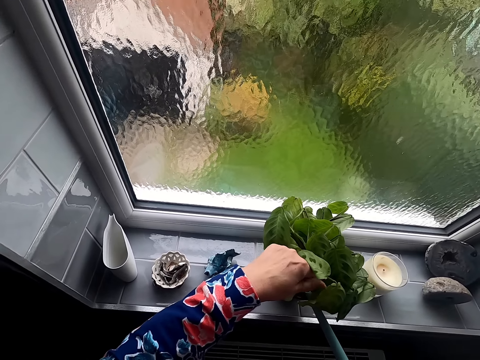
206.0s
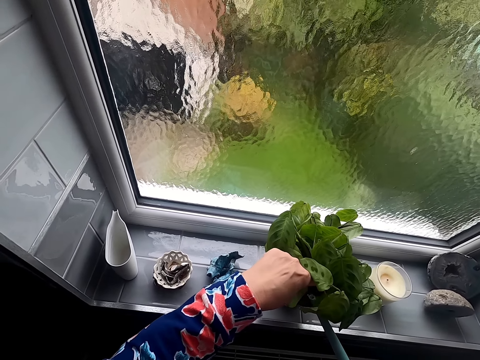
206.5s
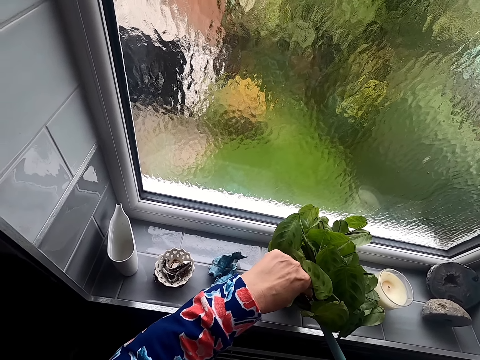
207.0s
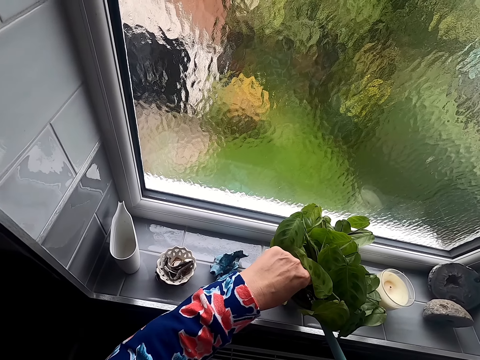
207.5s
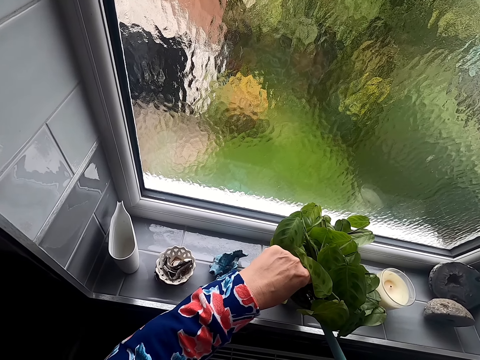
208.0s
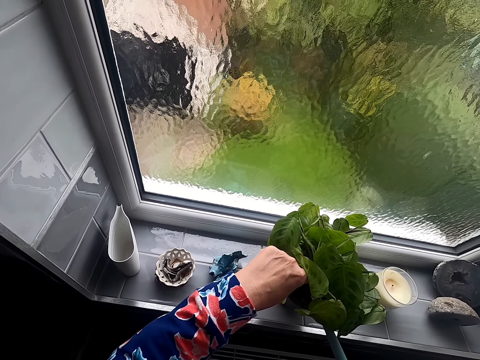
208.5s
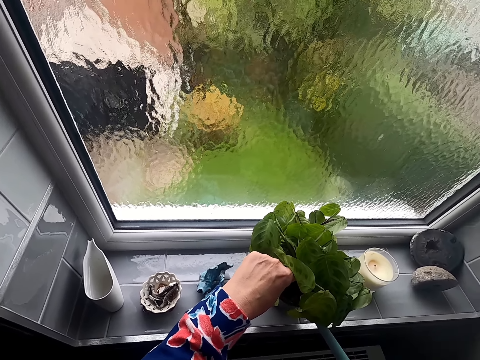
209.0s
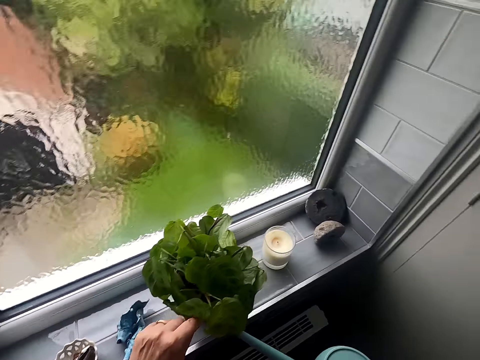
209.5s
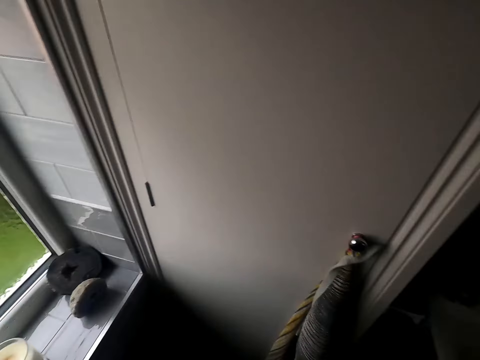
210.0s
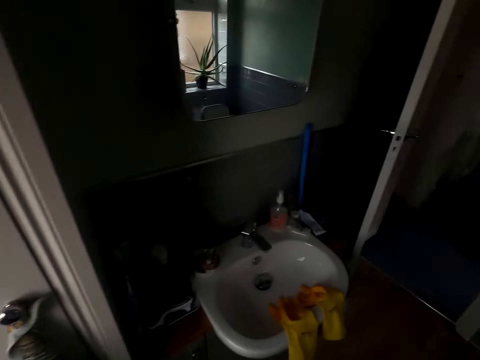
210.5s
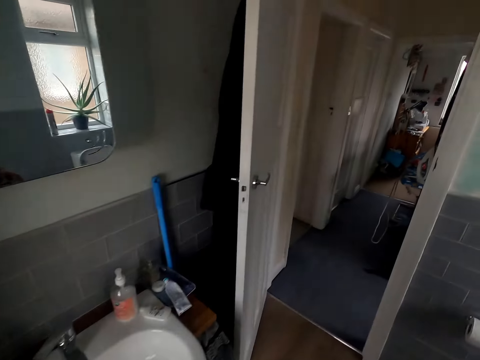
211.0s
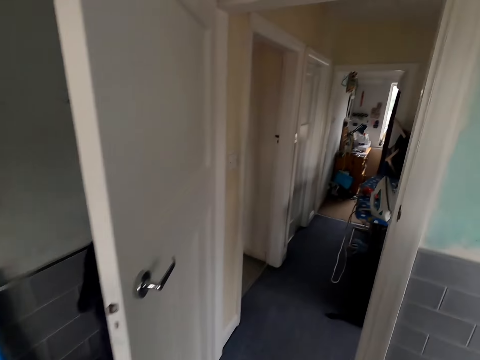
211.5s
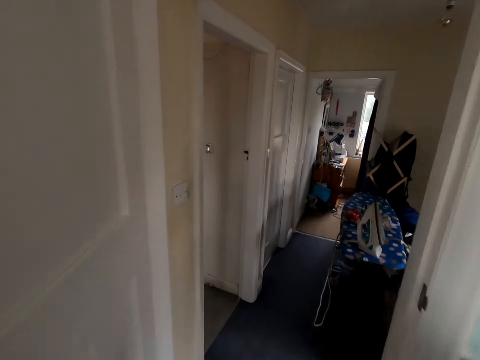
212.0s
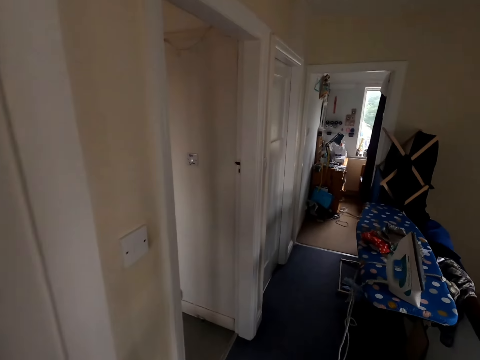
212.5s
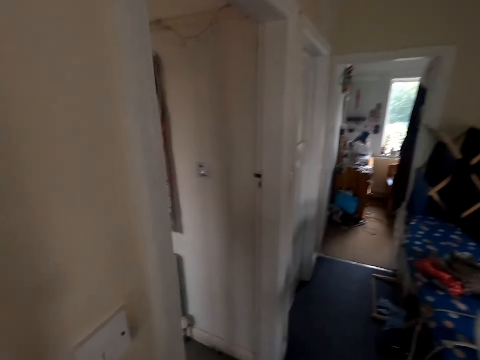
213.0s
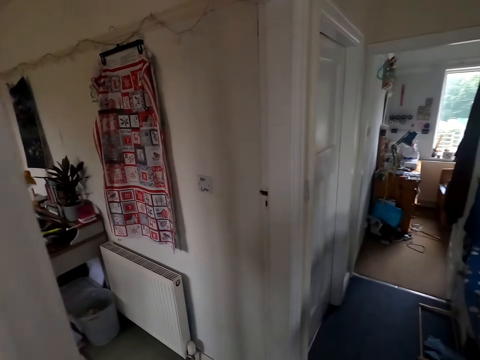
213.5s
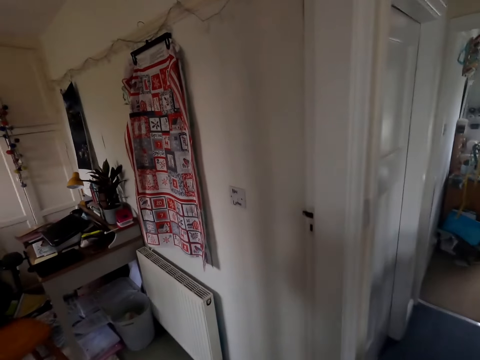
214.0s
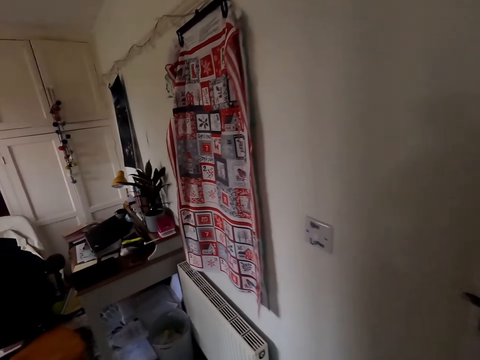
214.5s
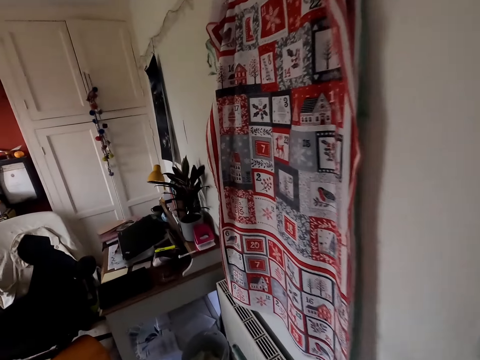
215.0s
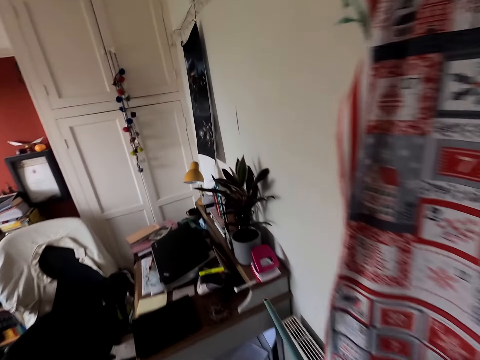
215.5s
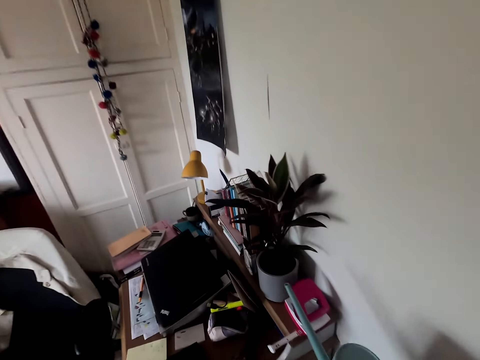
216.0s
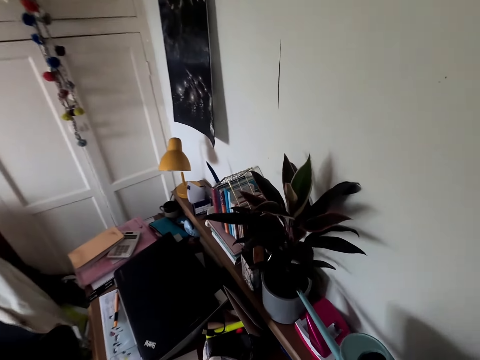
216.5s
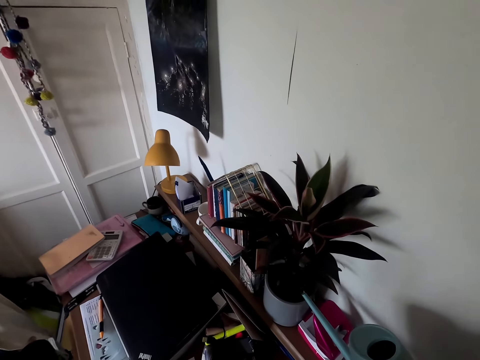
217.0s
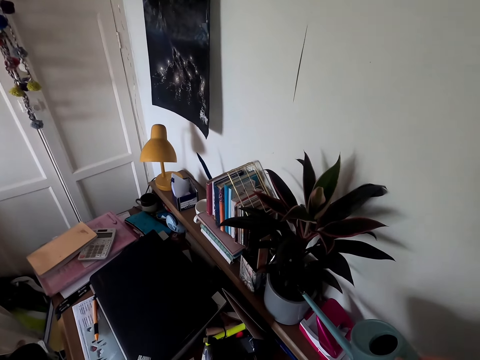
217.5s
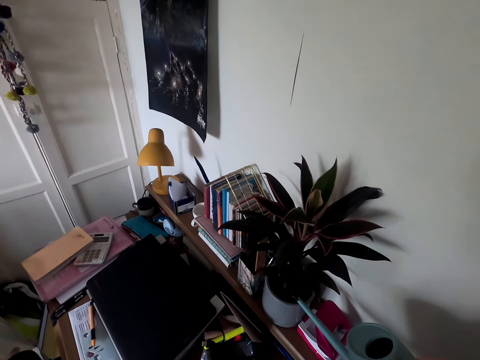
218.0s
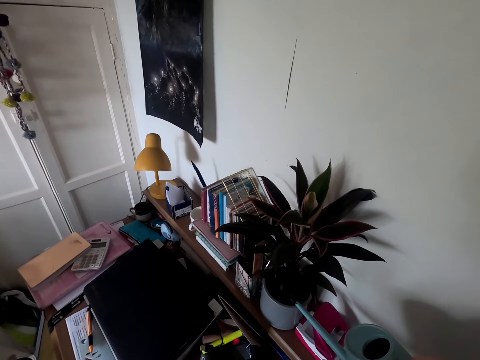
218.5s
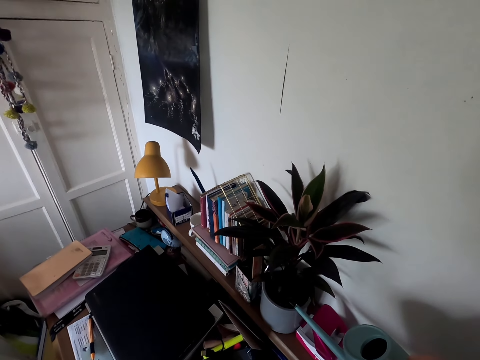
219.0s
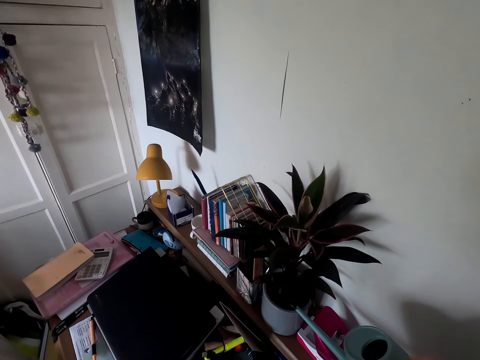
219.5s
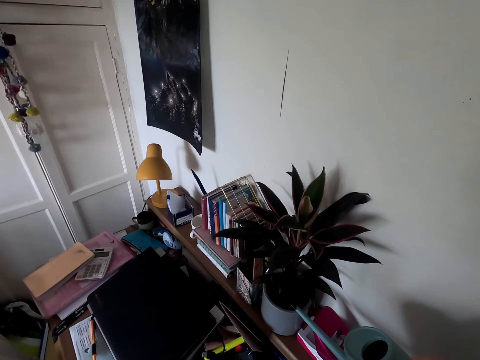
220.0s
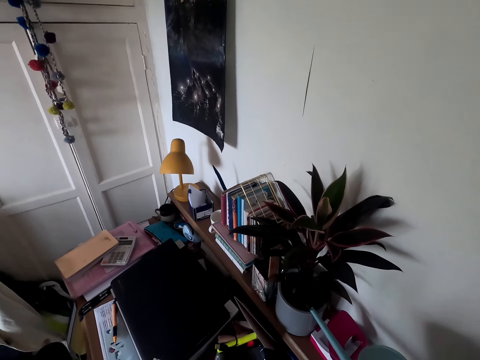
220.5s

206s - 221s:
The camera wearer waters the plants. They walk around the house. They water the plants at the house.

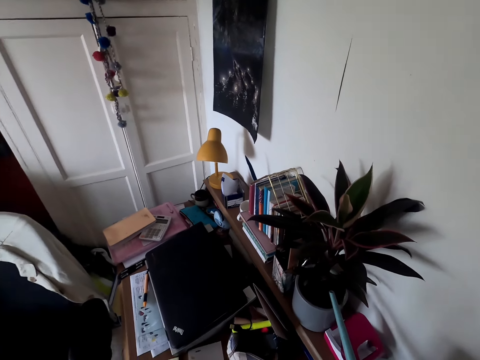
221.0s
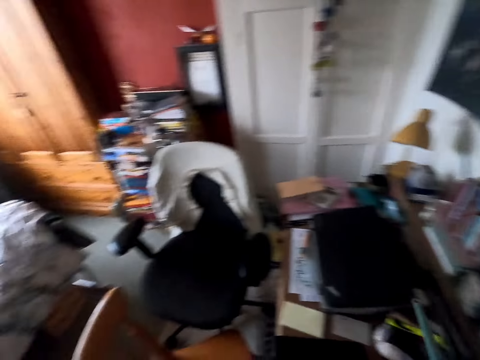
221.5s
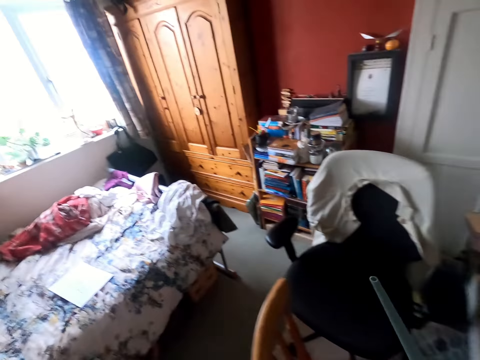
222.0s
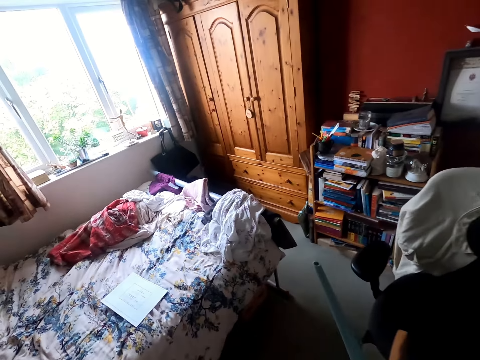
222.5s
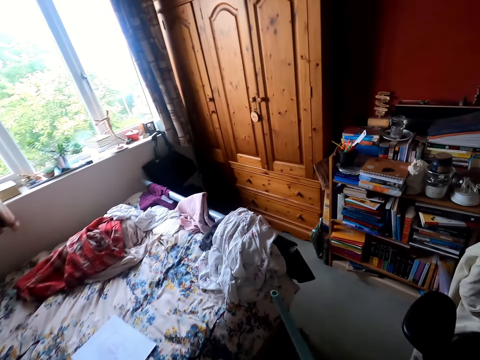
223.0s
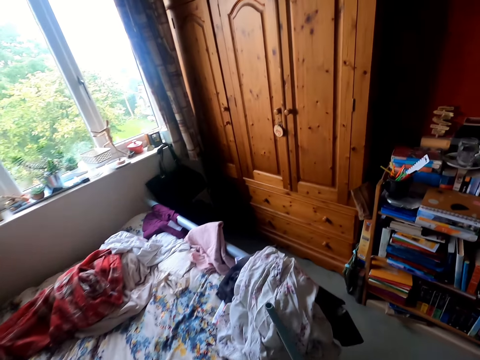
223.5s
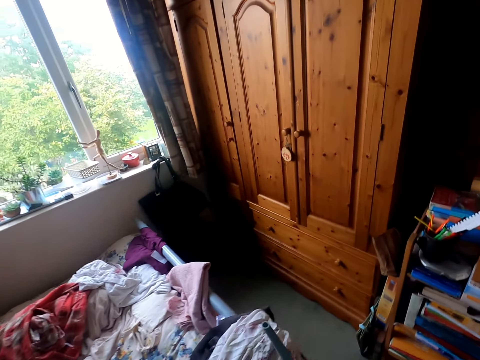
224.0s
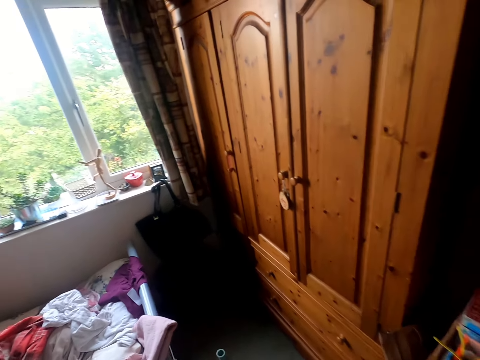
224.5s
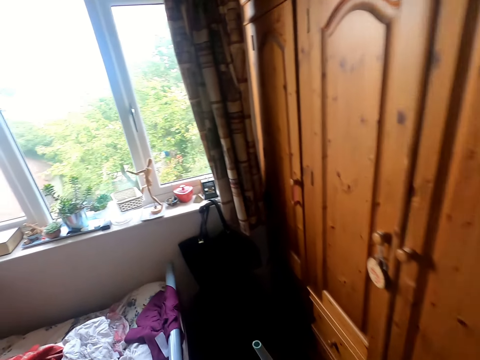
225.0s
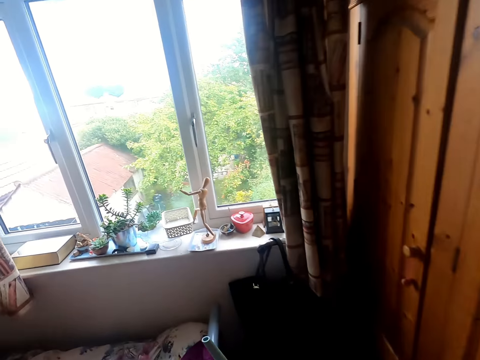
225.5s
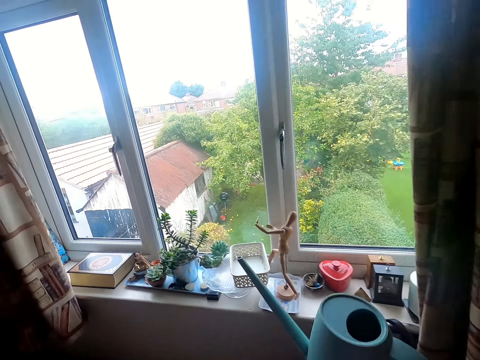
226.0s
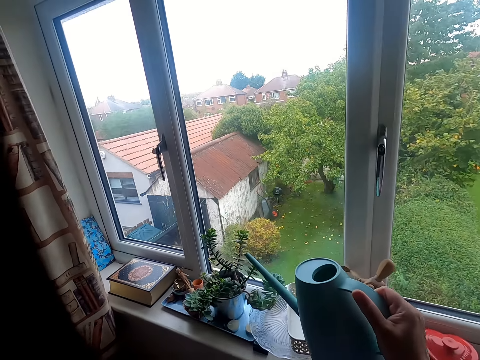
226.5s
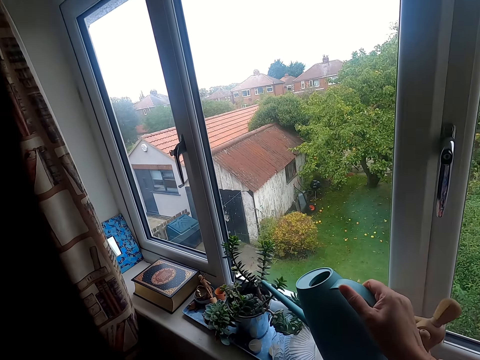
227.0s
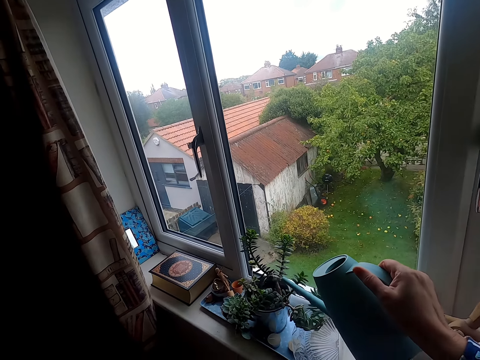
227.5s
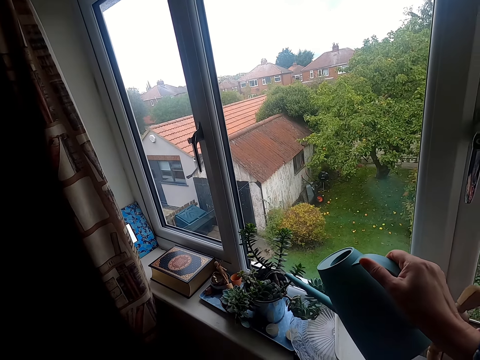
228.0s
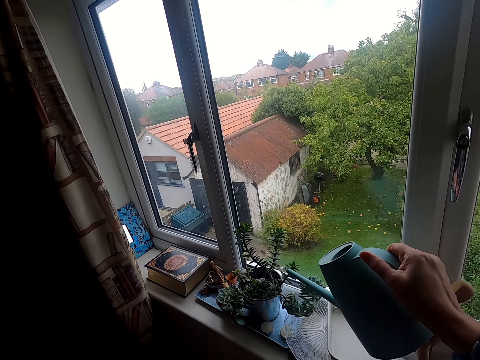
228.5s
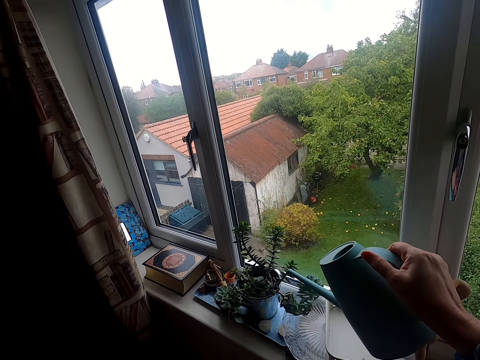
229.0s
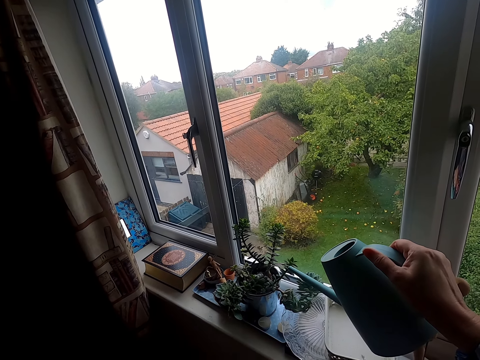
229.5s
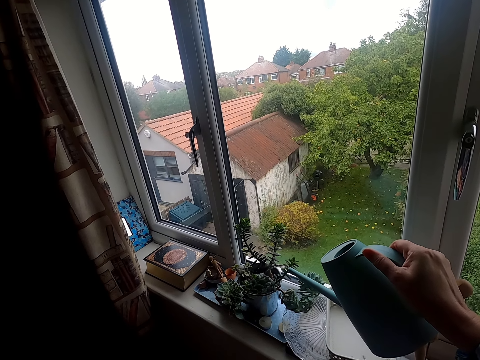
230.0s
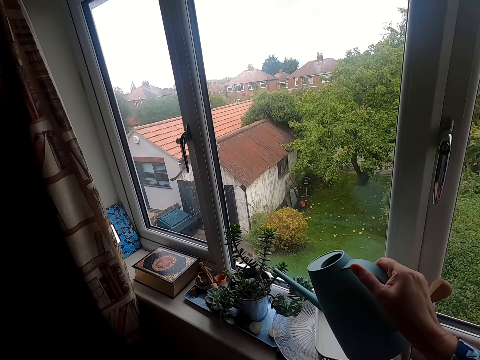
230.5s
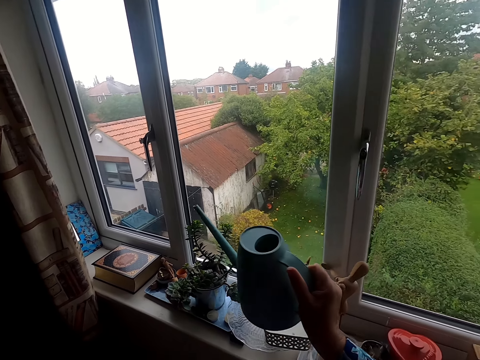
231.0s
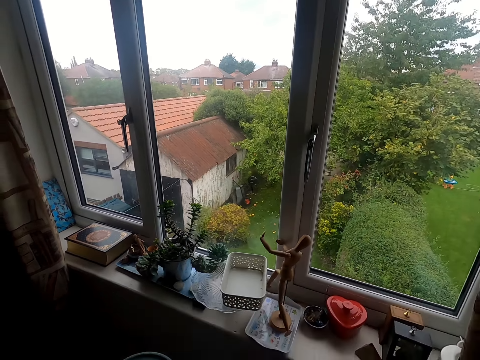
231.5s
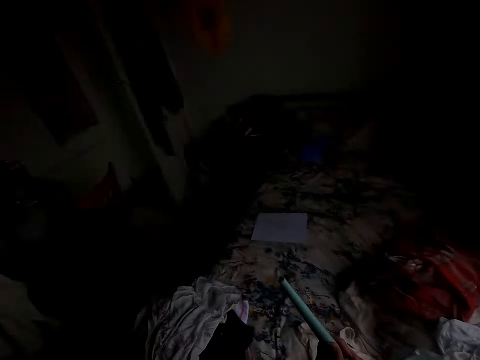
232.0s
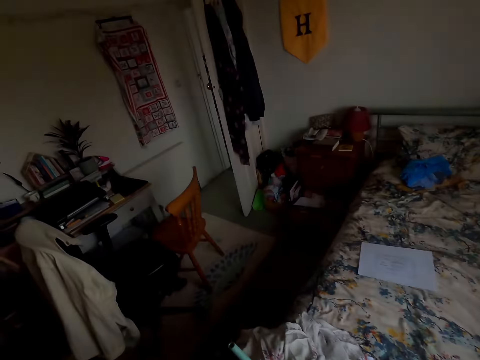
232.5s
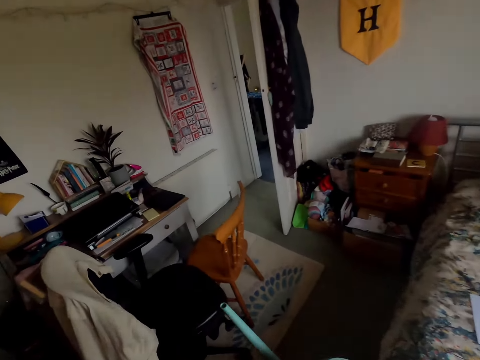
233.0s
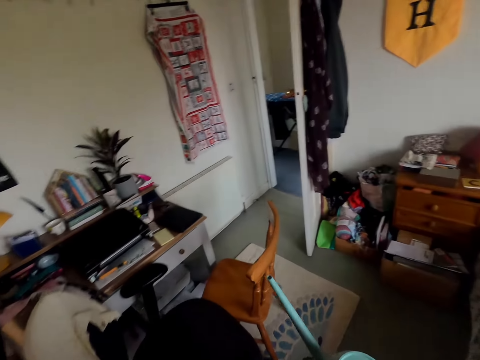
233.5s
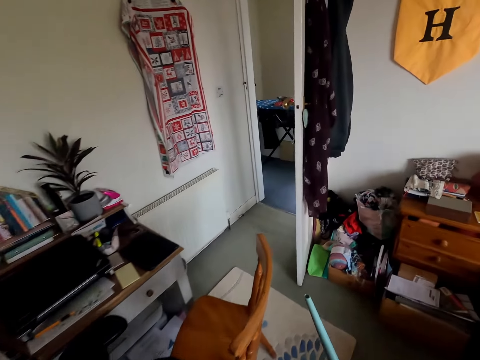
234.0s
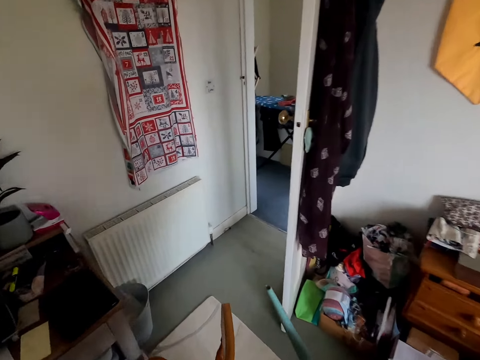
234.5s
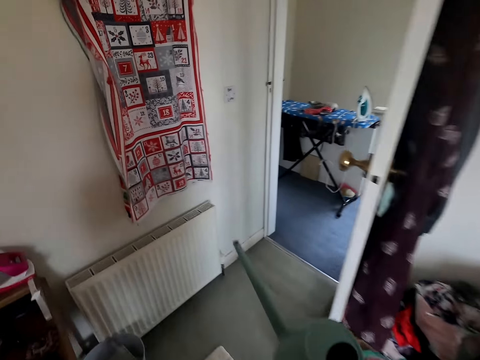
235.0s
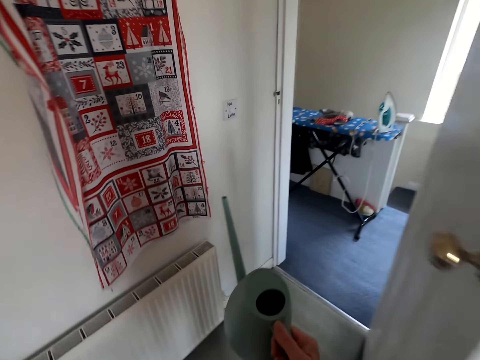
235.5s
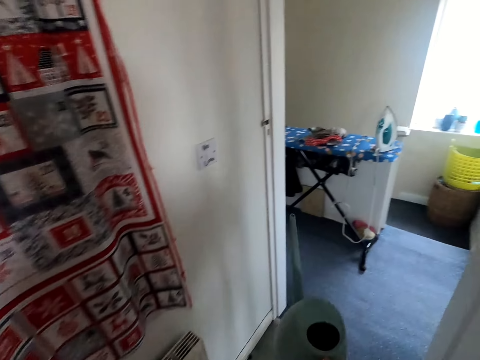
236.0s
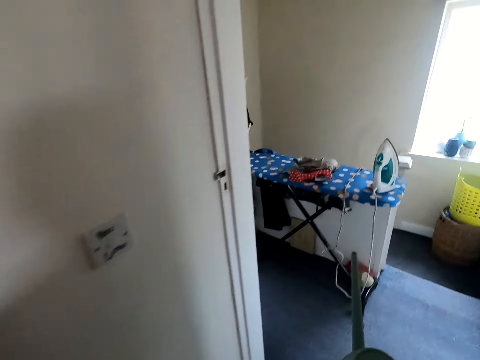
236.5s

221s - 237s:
The camera wearer walks to the window. They water the plants. They walk around the house.
